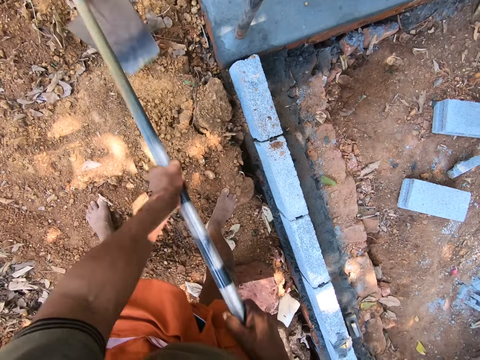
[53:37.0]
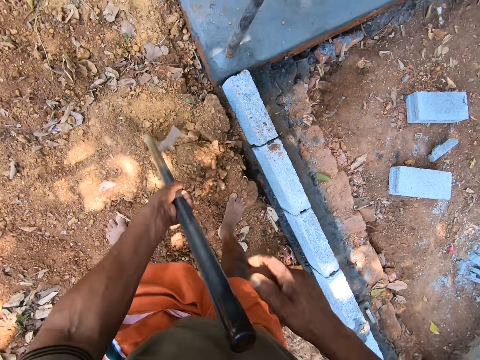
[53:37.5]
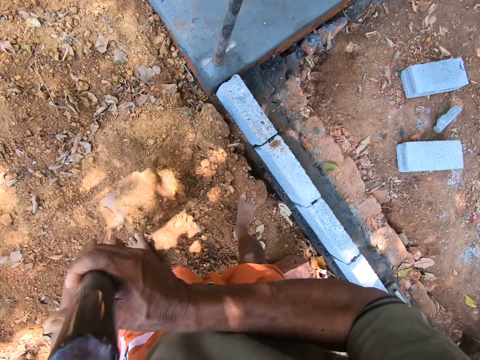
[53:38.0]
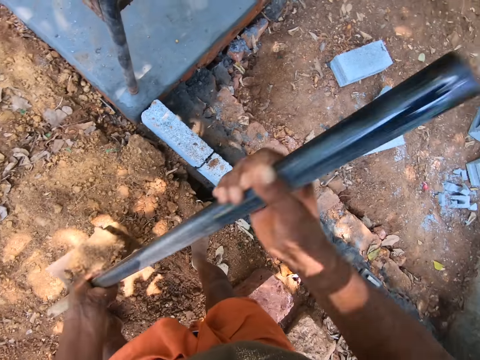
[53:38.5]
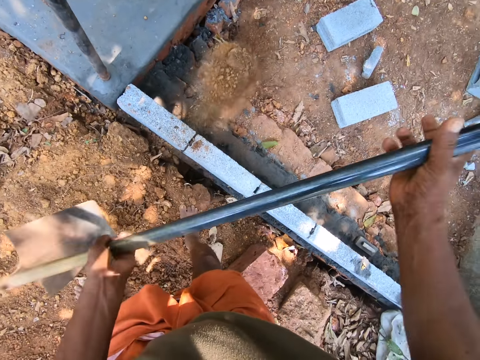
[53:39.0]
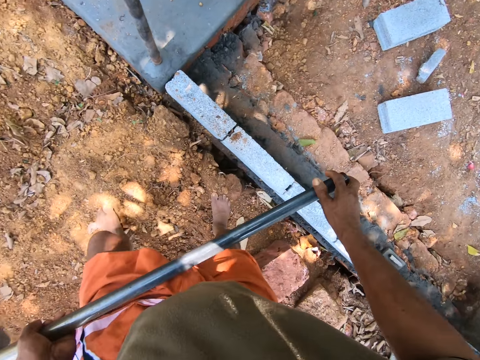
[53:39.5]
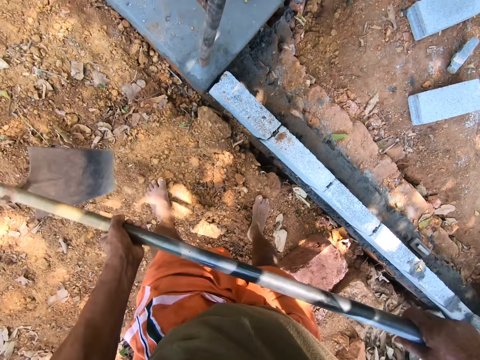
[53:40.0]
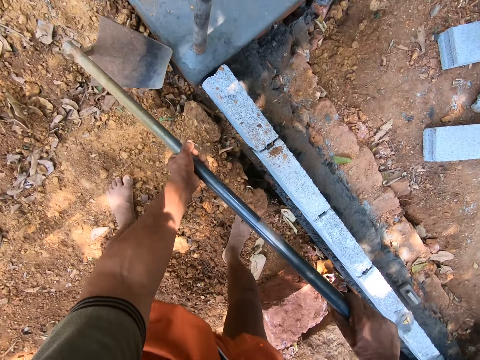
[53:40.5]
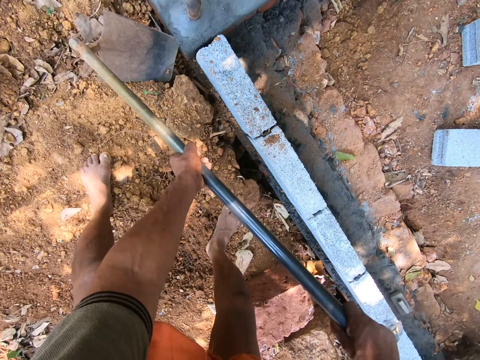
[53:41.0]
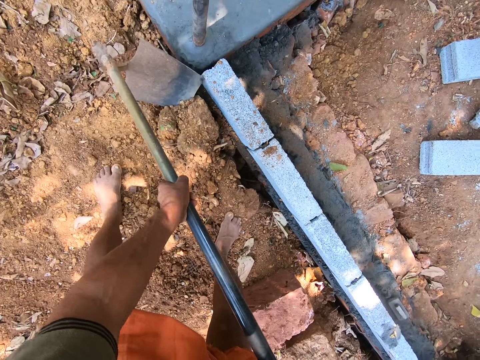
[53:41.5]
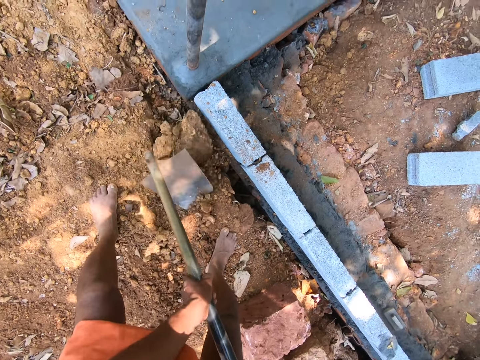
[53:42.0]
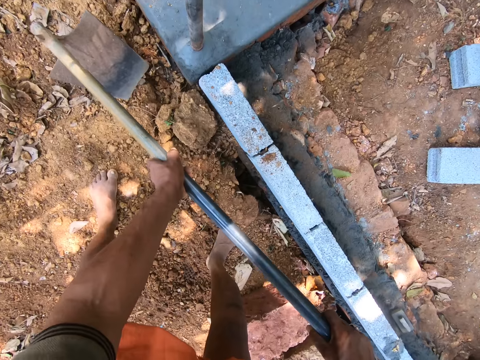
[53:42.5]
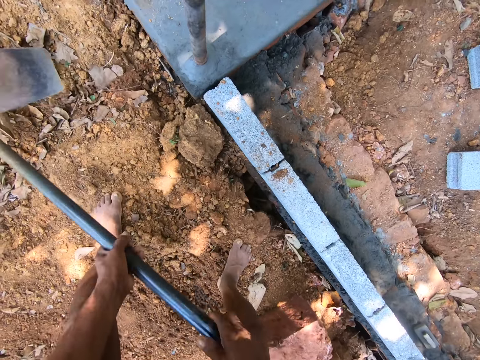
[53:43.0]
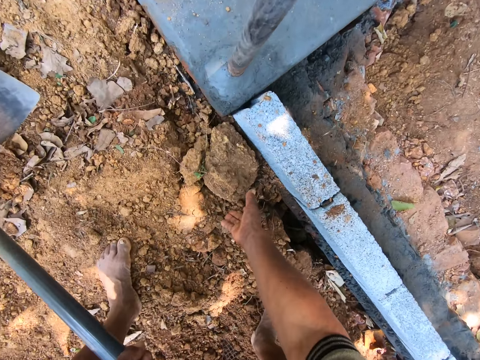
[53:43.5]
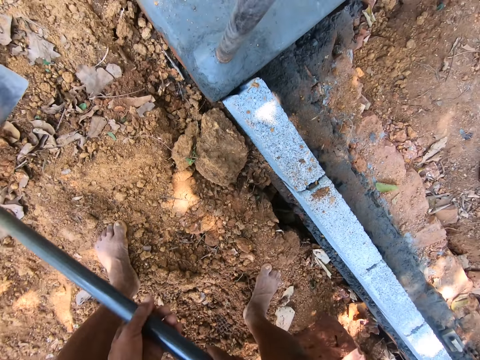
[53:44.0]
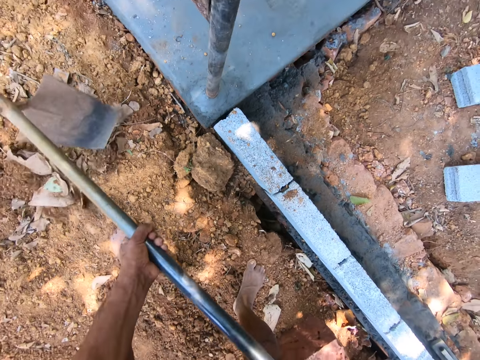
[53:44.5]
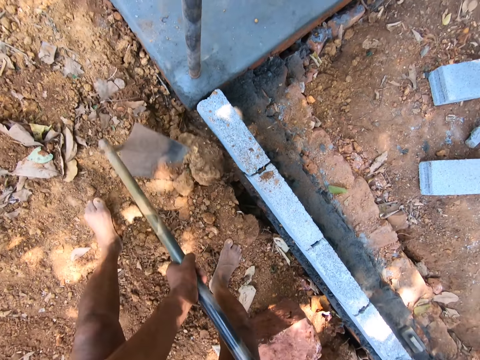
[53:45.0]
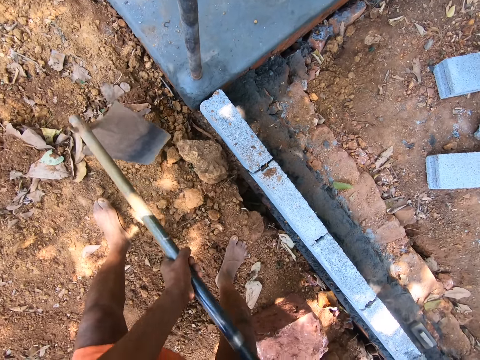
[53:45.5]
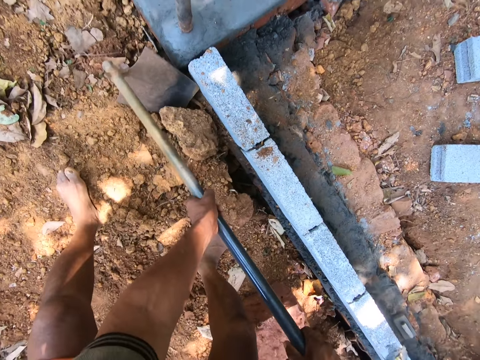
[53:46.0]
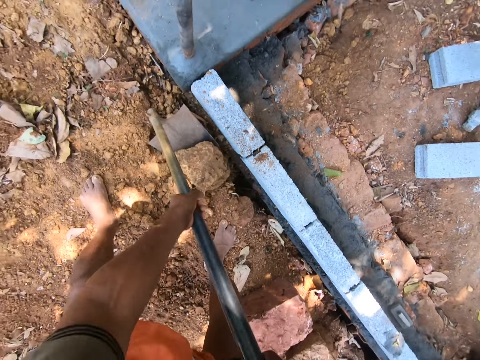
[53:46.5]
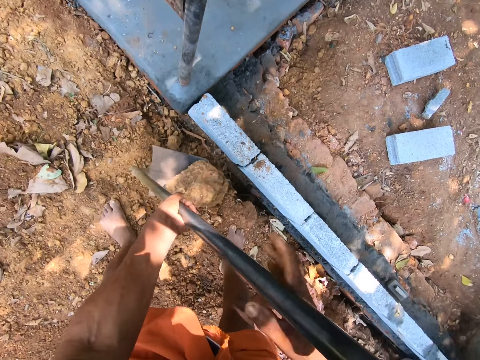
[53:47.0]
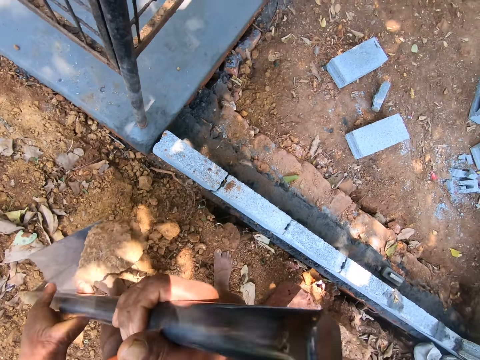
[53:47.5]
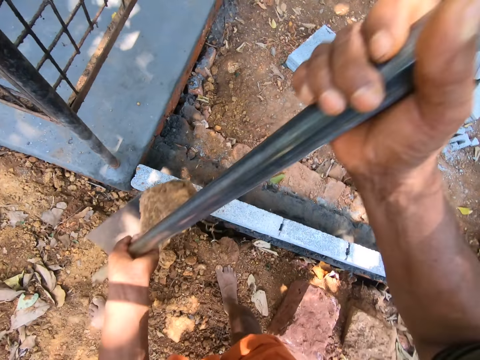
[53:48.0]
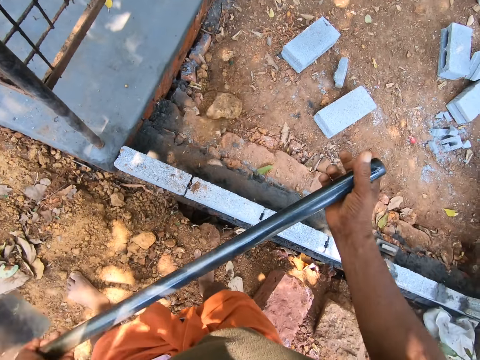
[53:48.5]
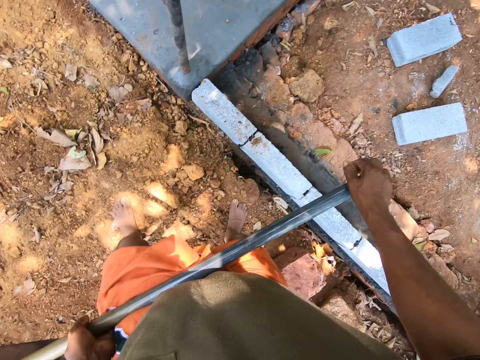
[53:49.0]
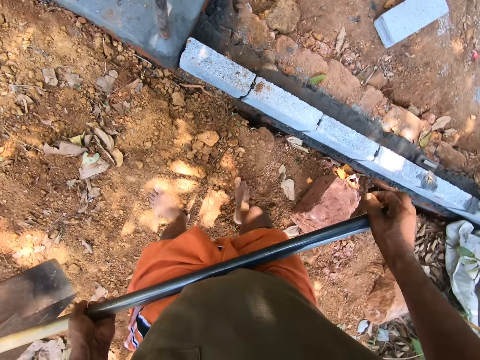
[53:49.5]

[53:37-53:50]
The camera wearer lifts the hoe and digs the soil. He moves sand into the bush with the hoe in his hands. He pours the soil on a brick. He lifts the hoe and places the hoe on the soil. He pulls a stone and slides the hoe through the stone. He puts the hoe aside. He holds the stone, hits the stone, pushes the stone with the hoe, carries the stone with the hoe and throws the stone.

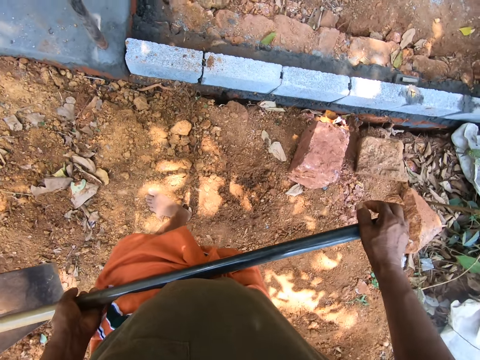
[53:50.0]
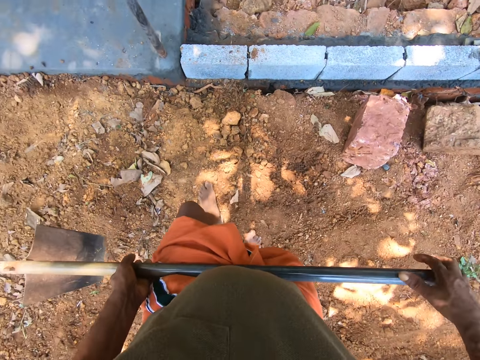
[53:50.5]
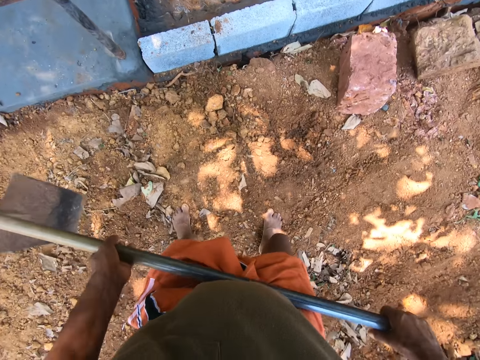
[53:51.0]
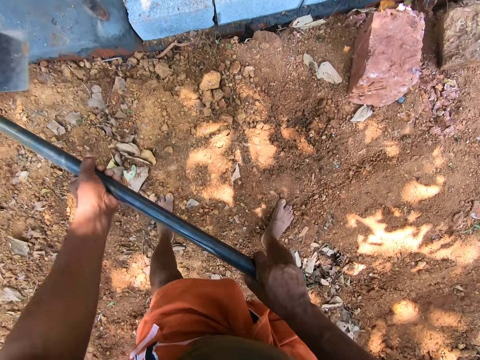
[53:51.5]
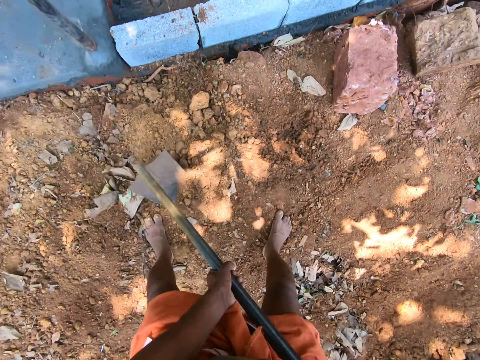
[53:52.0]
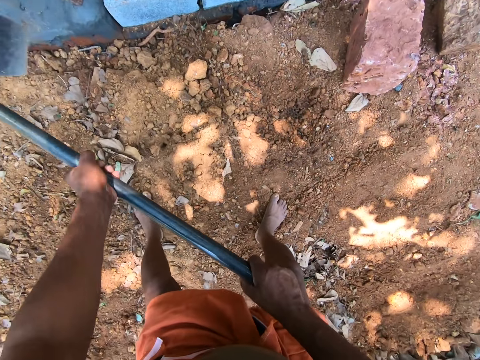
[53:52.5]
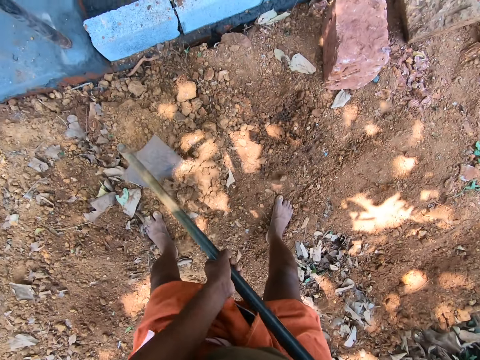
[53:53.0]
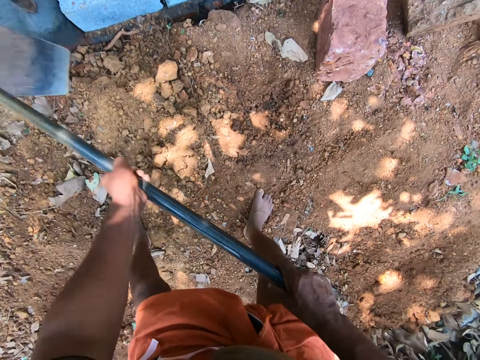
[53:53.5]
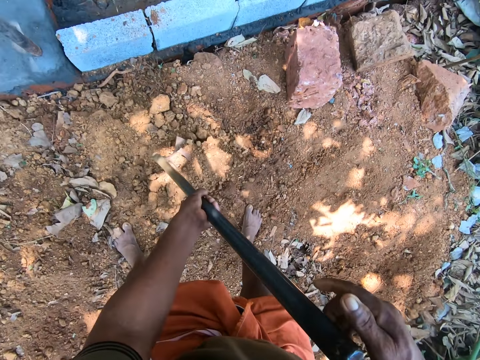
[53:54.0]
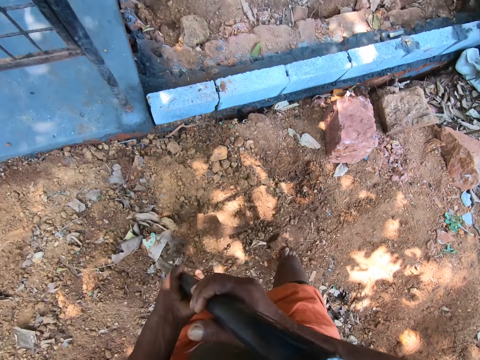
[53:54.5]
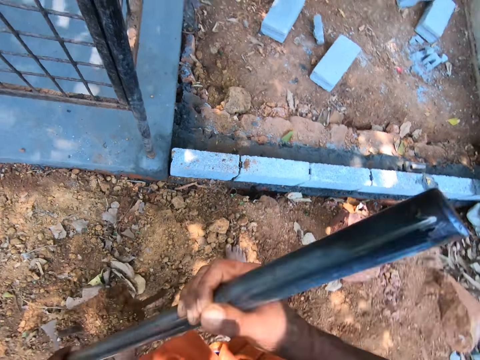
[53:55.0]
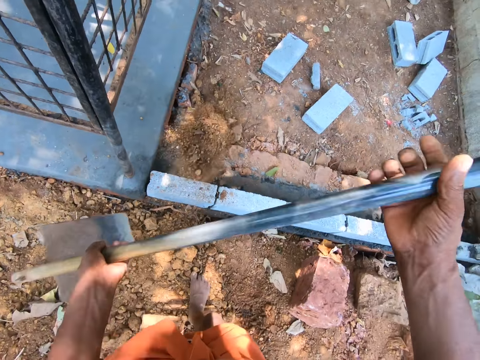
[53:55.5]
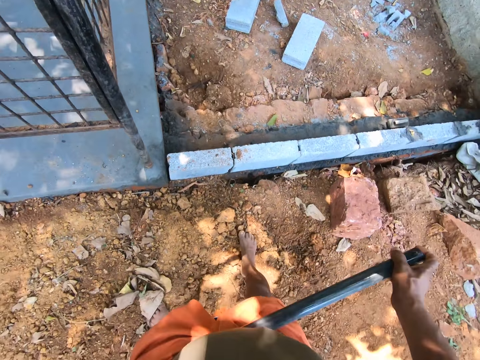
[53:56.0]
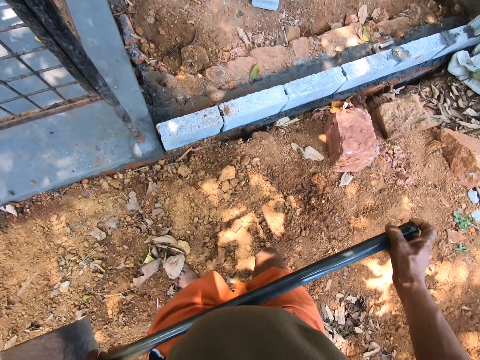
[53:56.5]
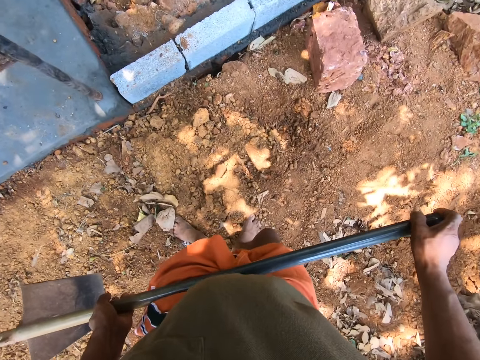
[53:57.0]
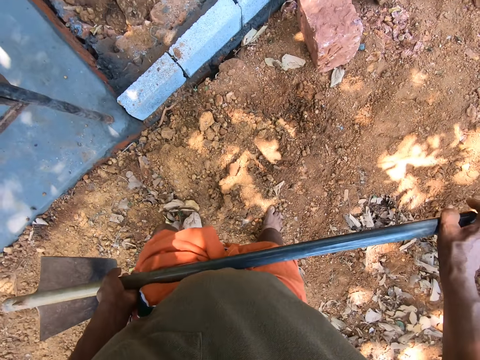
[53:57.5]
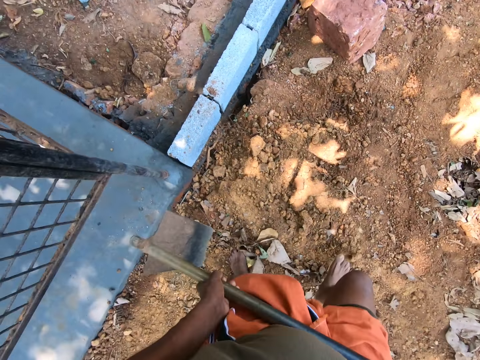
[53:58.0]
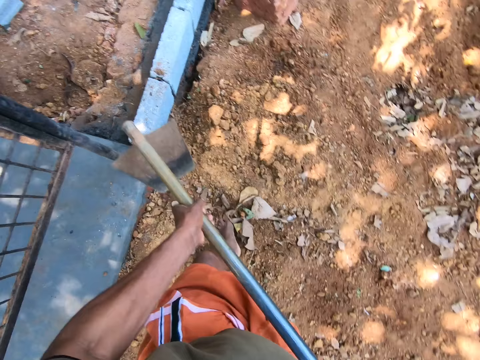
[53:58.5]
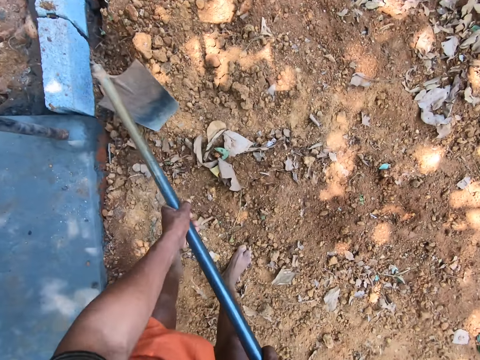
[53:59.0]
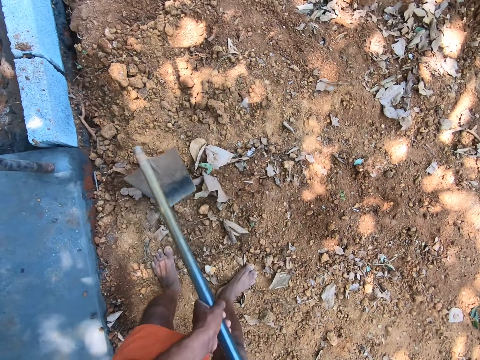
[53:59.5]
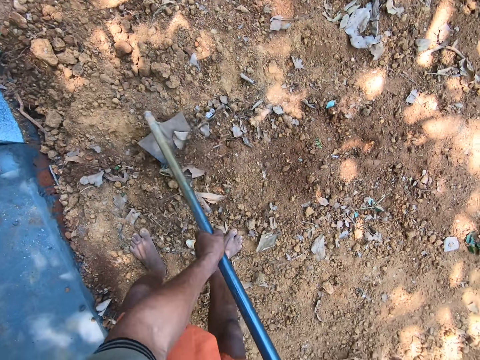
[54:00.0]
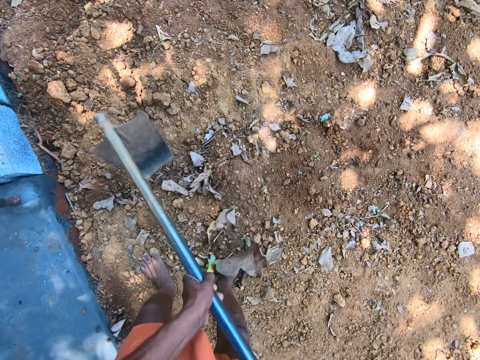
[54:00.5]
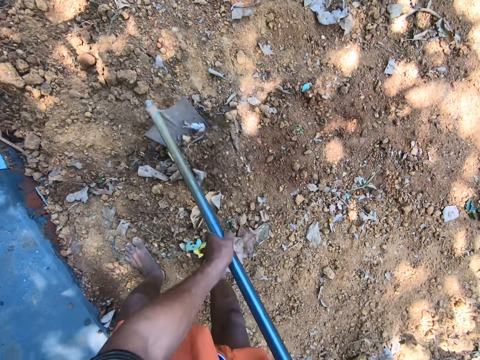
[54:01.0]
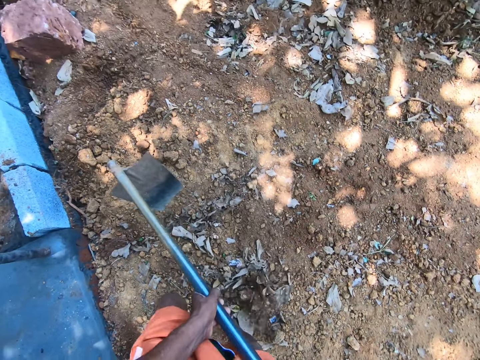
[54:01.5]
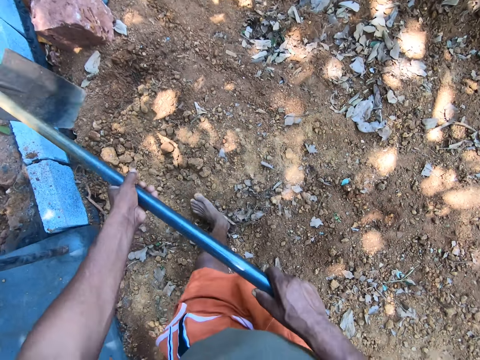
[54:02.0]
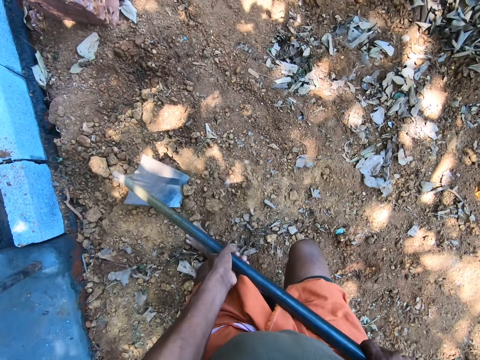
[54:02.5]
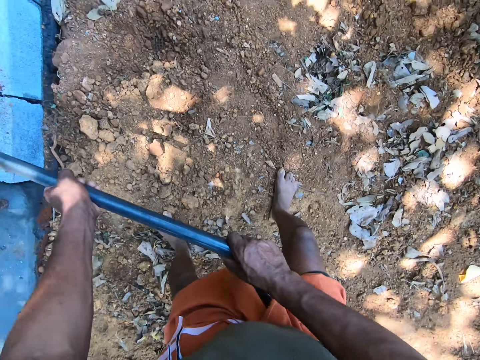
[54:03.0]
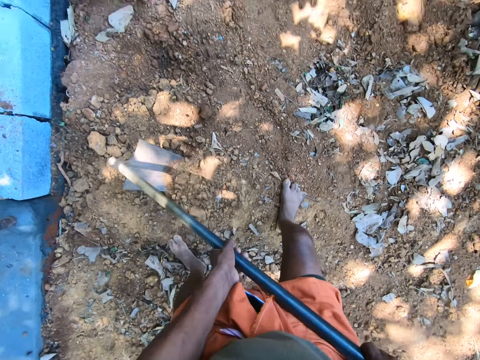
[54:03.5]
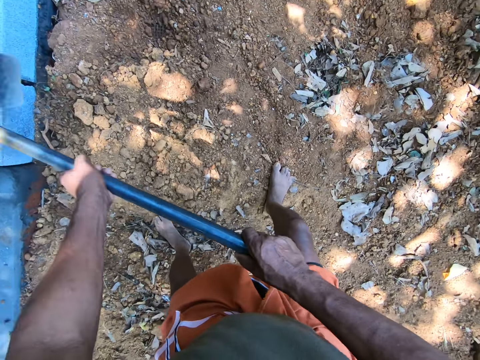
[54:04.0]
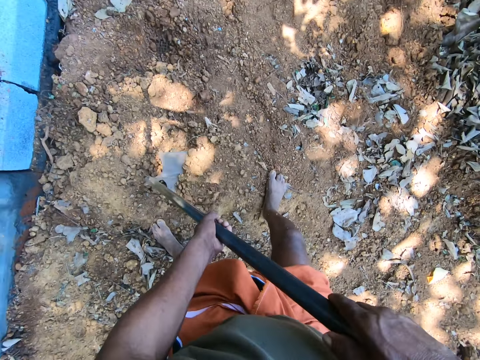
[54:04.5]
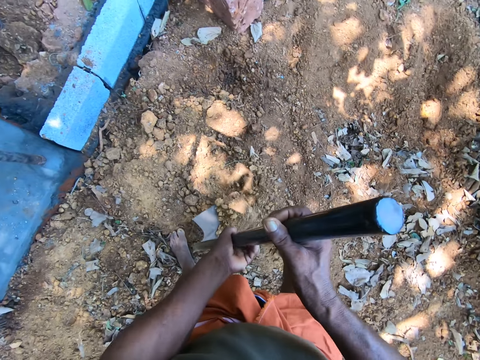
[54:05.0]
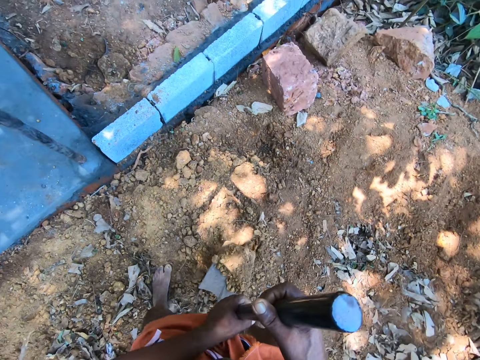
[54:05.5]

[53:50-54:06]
The camera wearer walks with a hoe. He lifts the hoe. He digs the ground with the hoe in his hands. He lifts the hoe and digs the soil. He lifts the hoe and digs the soil. He scoops soil with the hoe and lifts the hoe with soil on it. He moves sand into the bush with the hoe in his hands. He pours the soil. He walks with the hoe. He lifts the hoe, digs the soil and slides the hoe through the stone. He lifts the hoe. He digs the ground with the hoe in his hands. He slides the hoe through the stone. He lifts the hoe and digs the soil. He lifts the hoe and digs the soil. He lifts the hoe, digs the soil and scoops soil with the hoe.
